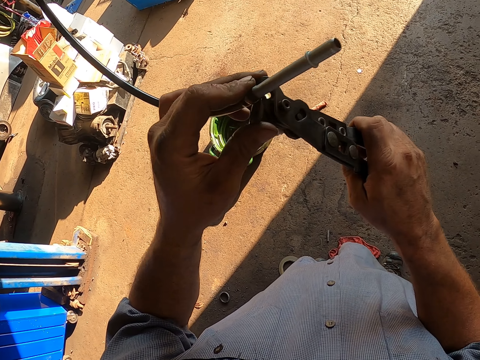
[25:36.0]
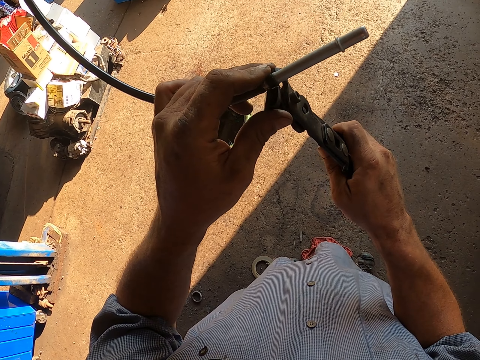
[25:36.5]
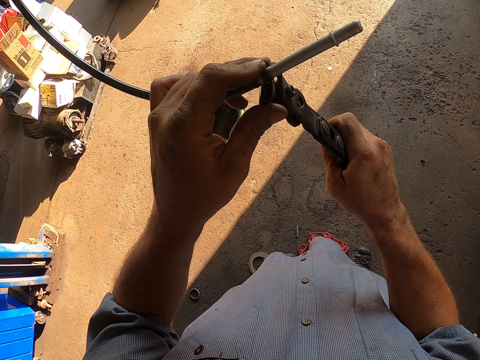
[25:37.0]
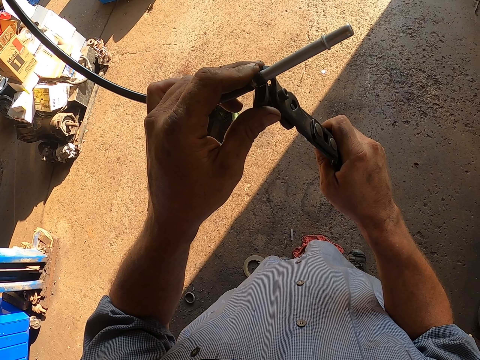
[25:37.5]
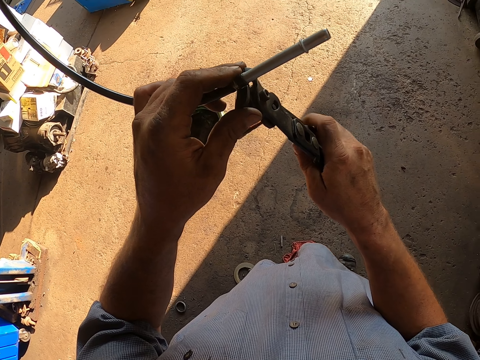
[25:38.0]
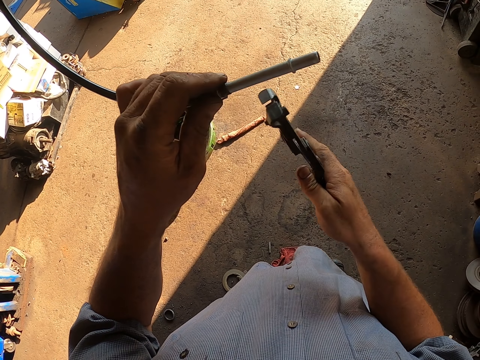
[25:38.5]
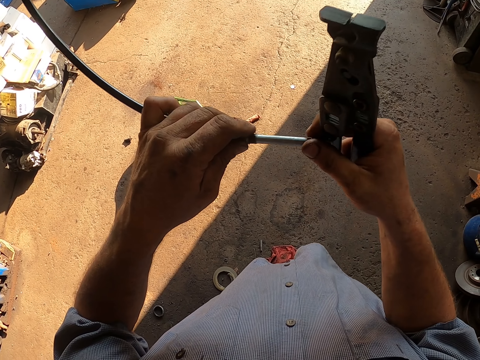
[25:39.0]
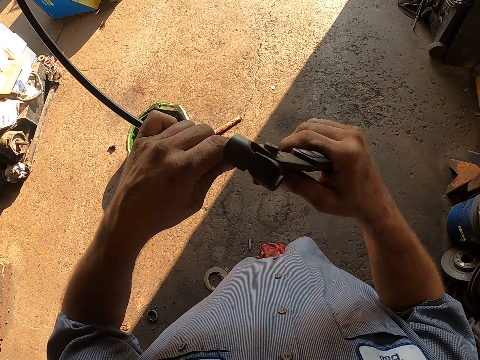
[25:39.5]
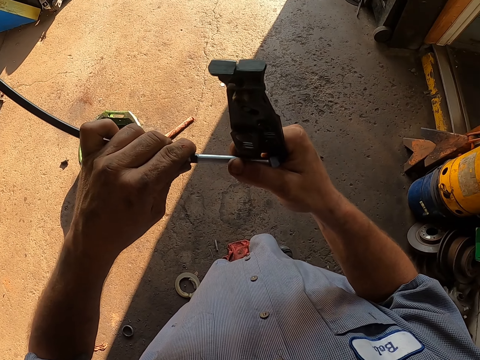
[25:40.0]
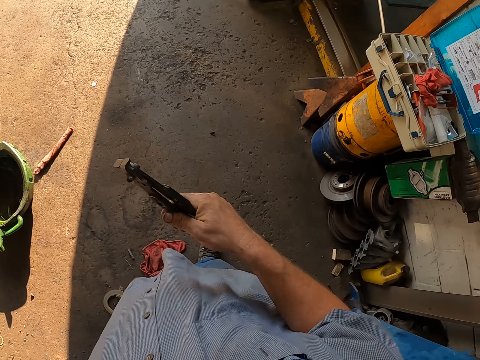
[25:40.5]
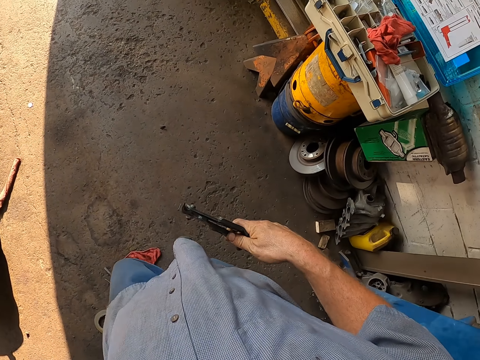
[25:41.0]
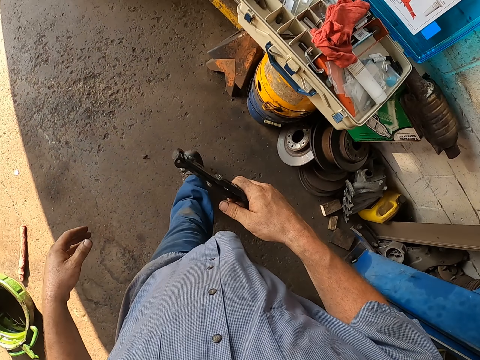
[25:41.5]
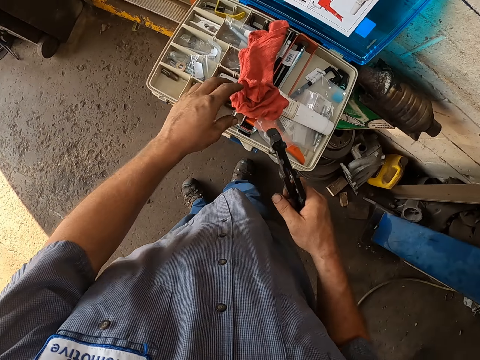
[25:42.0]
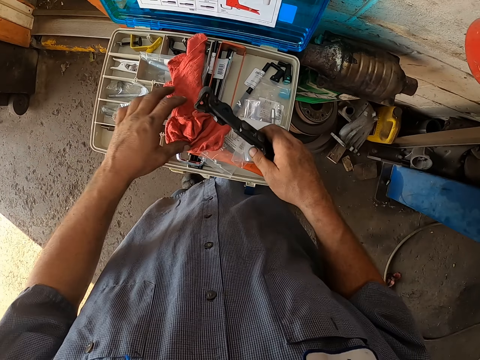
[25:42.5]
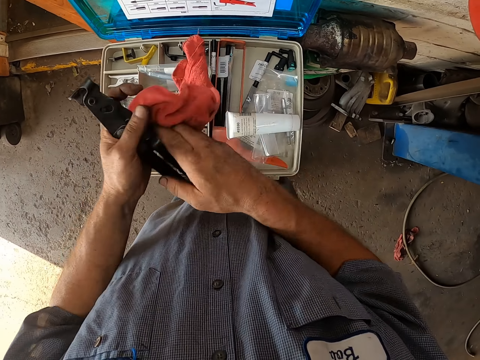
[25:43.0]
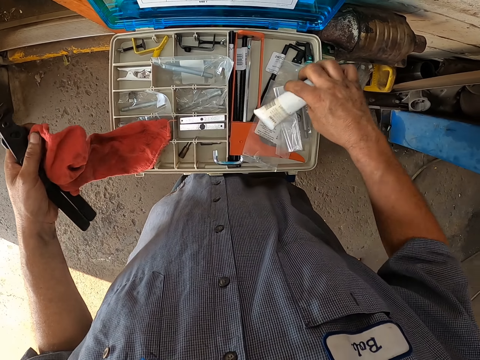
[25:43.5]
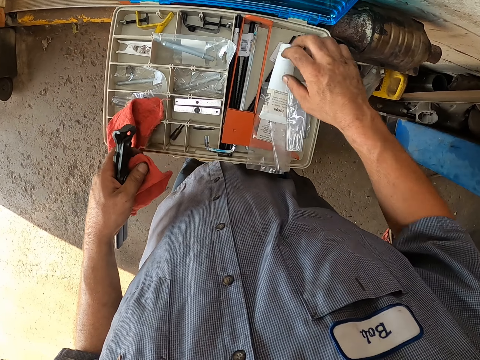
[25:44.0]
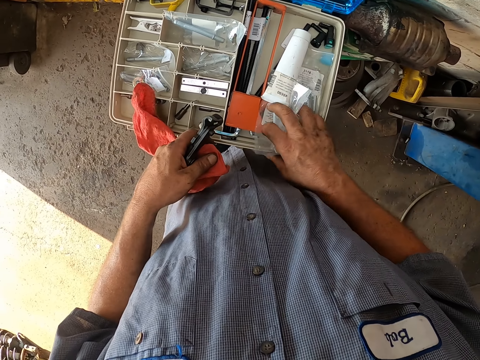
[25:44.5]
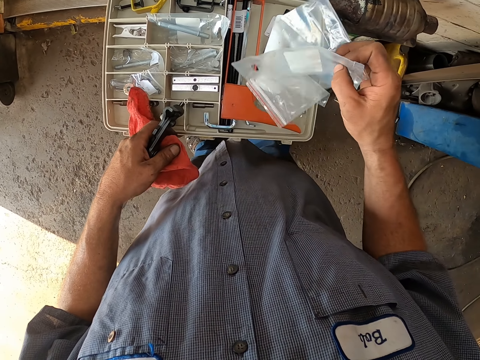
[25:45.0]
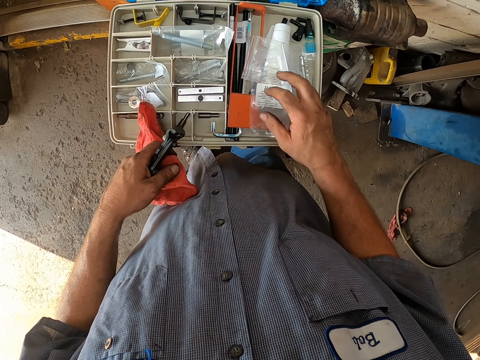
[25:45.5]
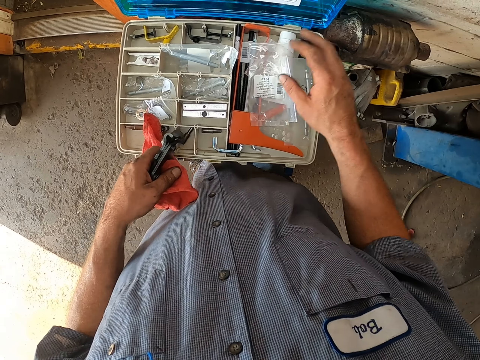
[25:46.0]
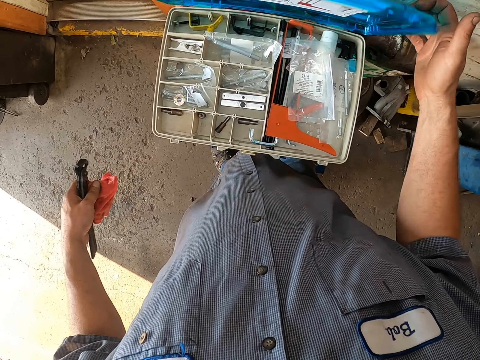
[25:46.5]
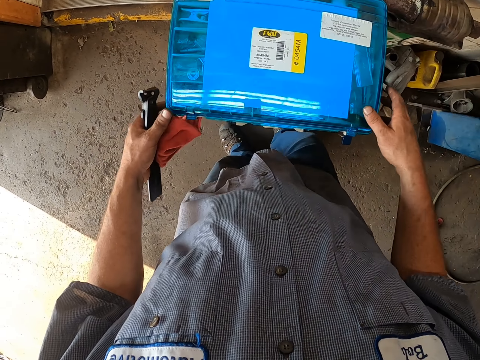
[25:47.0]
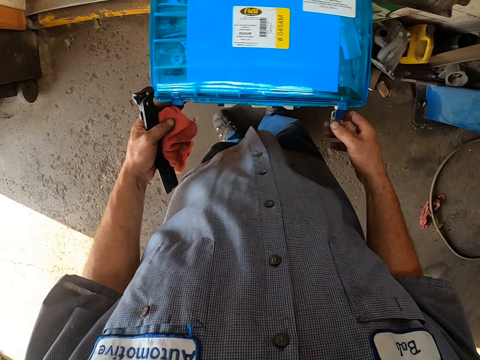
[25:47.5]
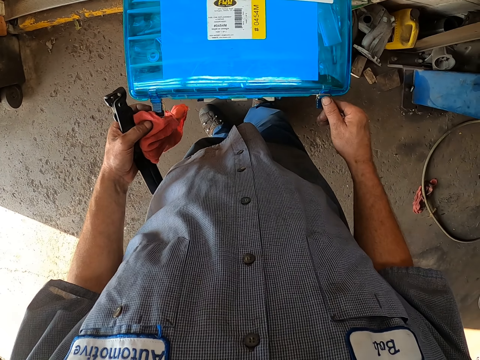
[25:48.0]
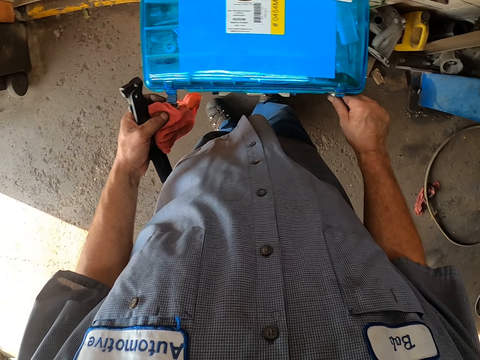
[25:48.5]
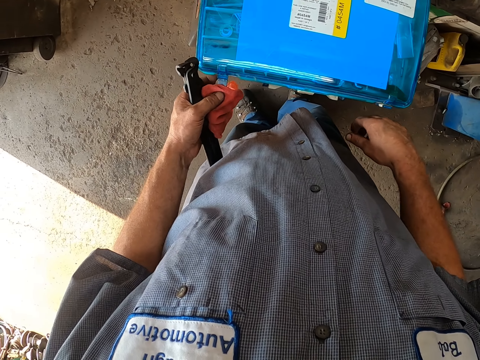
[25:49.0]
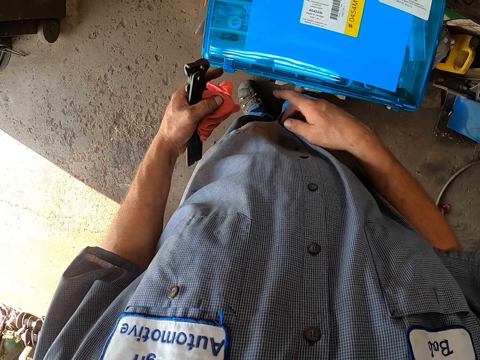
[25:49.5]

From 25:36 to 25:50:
The camera wearer tightens the bolt. They hold something. They walk around. They touch a cloth and pick up the cloth. They exchange the pliers to the other hand. They reposition an object. They arrange equipment in the toolbox. They pick up a plastic bag, drop the plastic bag and move the plastic bag. They close the toolbox. They lock the toolbox.

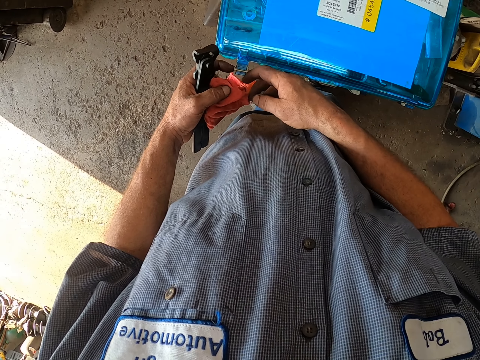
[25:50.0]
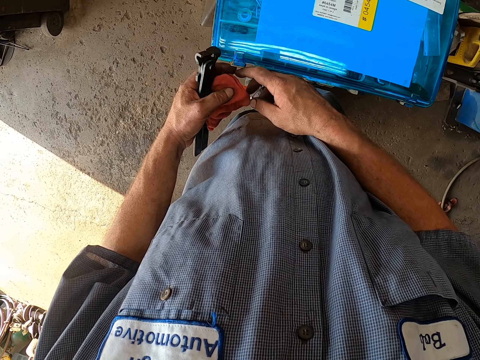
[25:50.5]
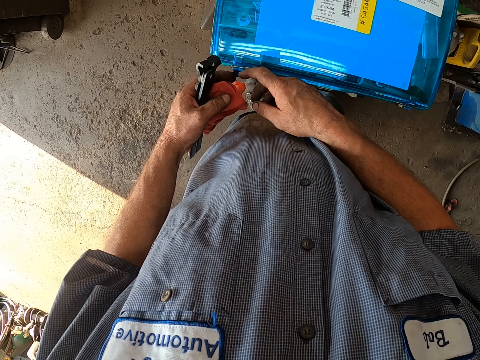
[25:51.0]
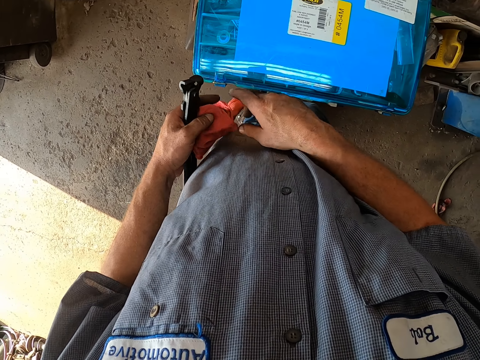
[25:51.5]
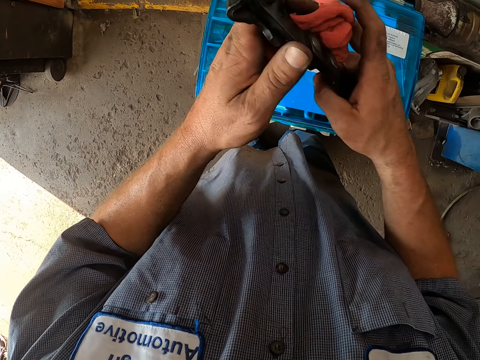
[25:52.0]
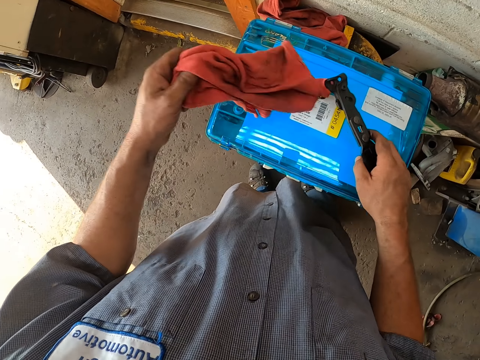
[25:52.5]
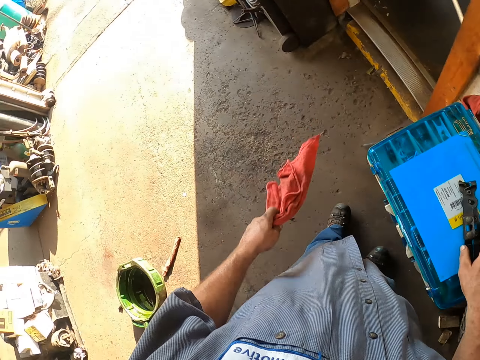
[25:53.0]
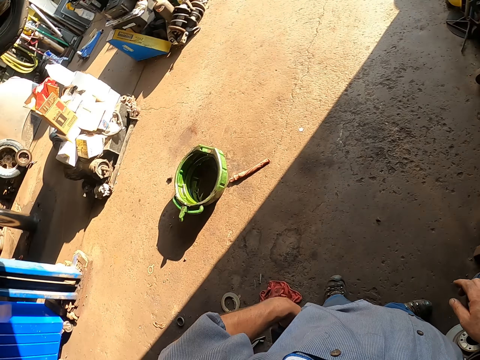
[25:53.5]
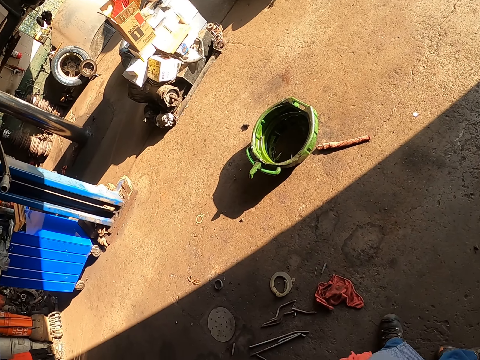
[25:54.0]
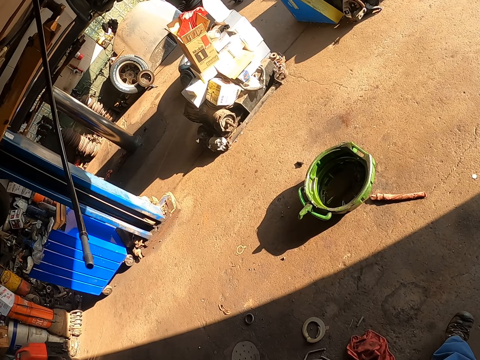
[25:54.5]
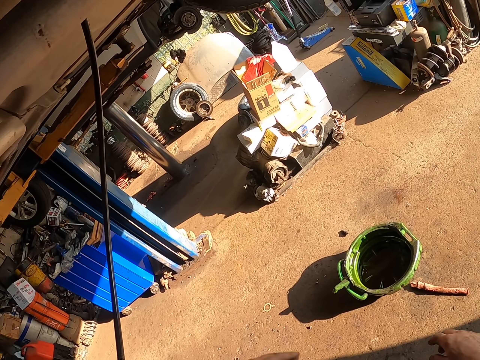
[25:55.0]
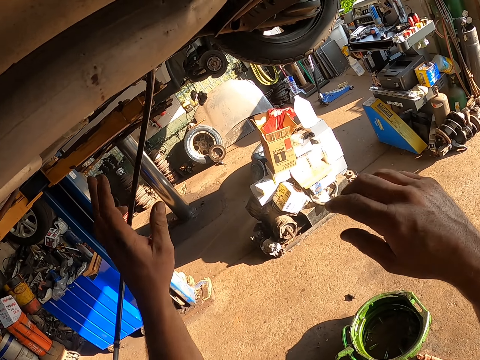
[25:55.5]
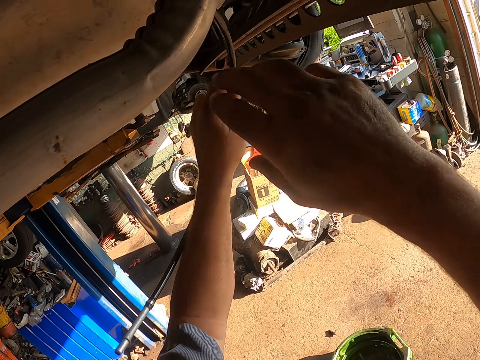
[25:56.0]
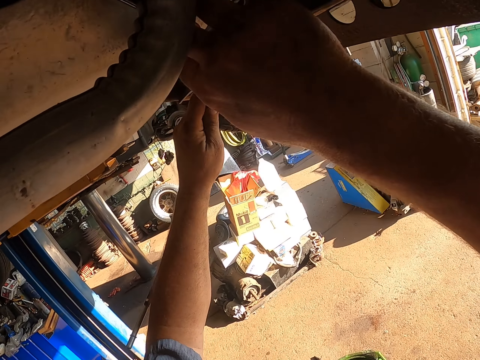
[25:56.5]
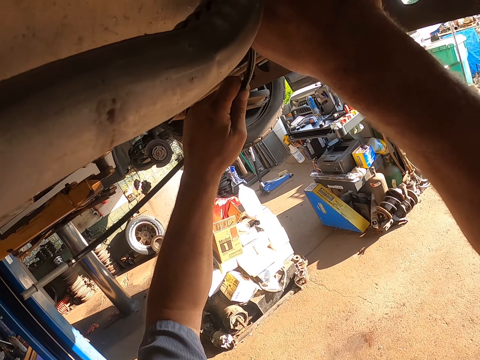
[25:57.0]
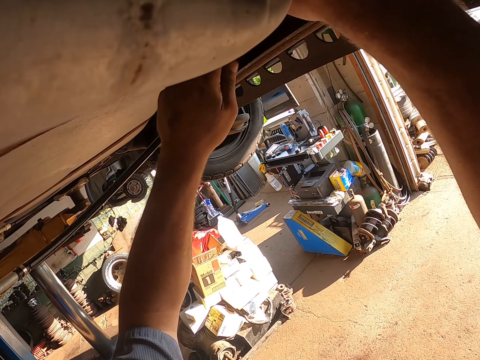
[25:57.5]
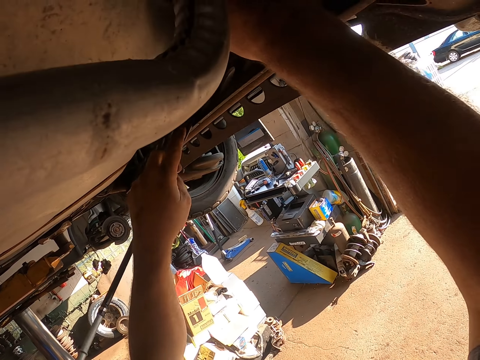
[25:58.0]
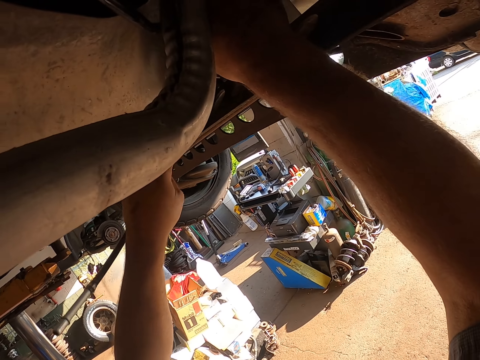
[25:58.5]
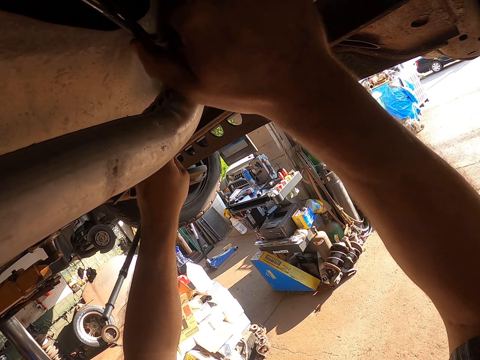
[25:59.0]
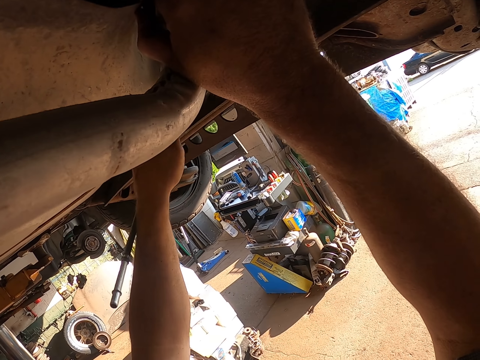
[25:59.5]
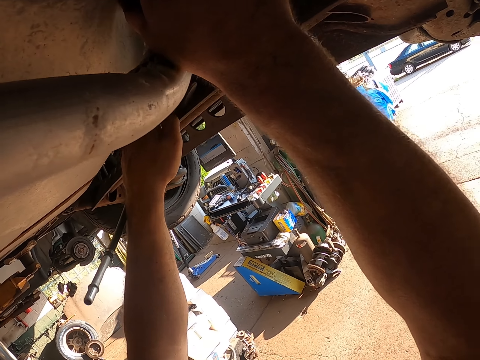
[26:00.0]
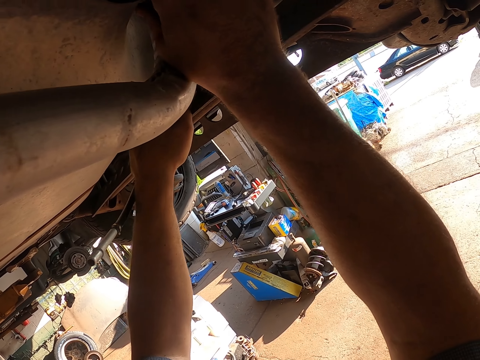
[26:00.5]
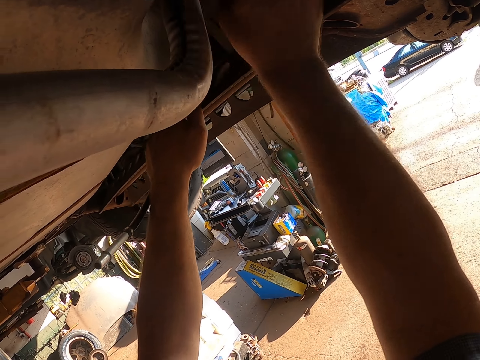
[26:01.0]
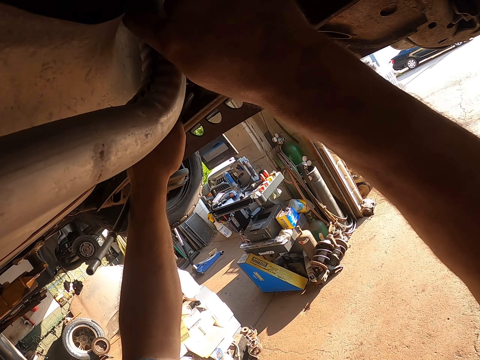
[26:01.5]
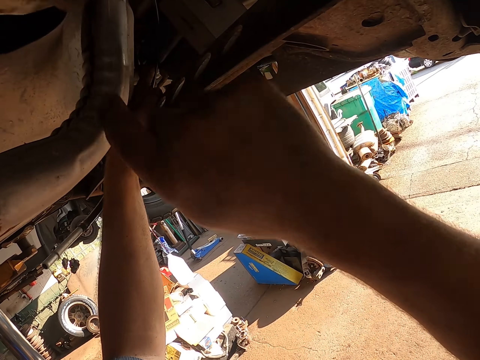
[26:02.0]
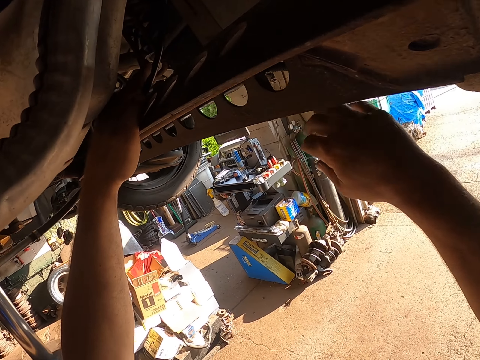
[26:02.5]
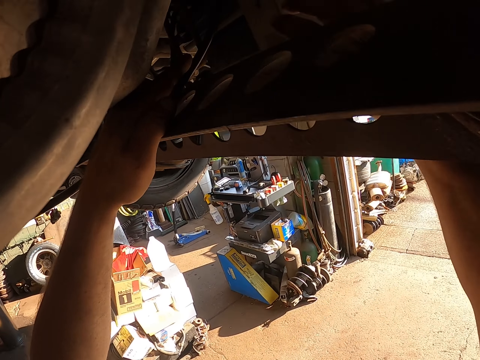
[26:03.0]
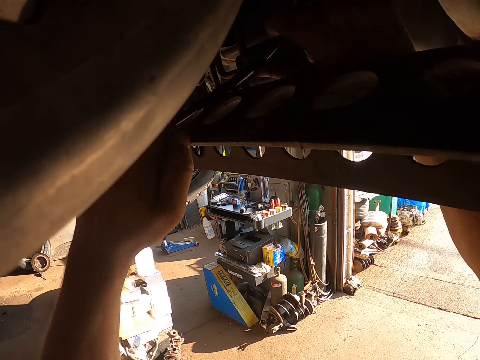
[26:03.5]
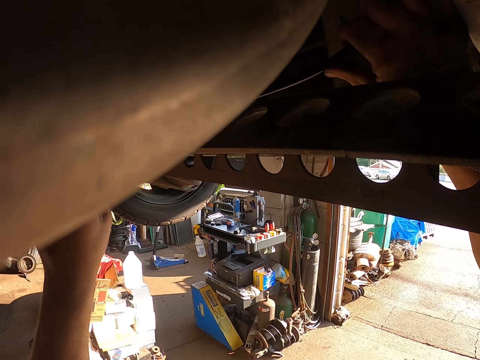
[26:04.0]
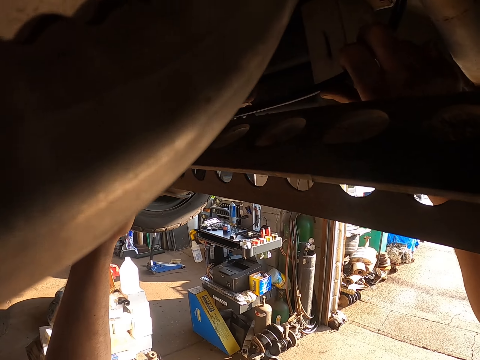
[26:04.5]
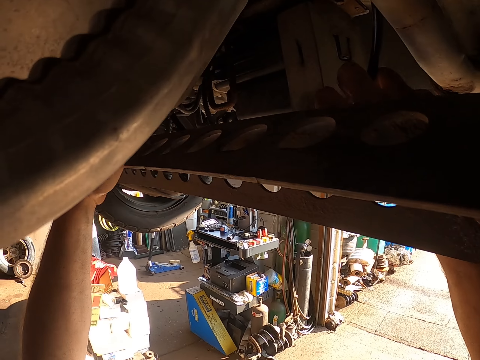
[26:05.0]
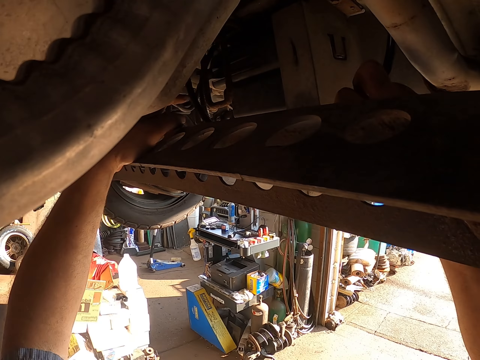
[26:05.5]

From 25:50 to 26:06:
The camera wearer locks the toolbox. They hold the pliers with the other hand. They place the pliers on the toolbox. They put the cloth in the pocket. They walk around. They fix the lawn mower. They push a pipe under the car. They remove a hand from the lawn mower. They fix the lawn mower.
